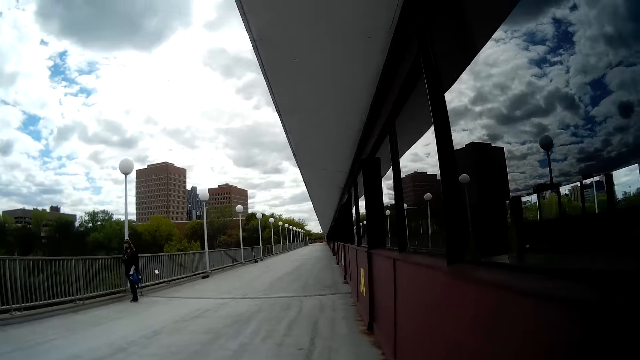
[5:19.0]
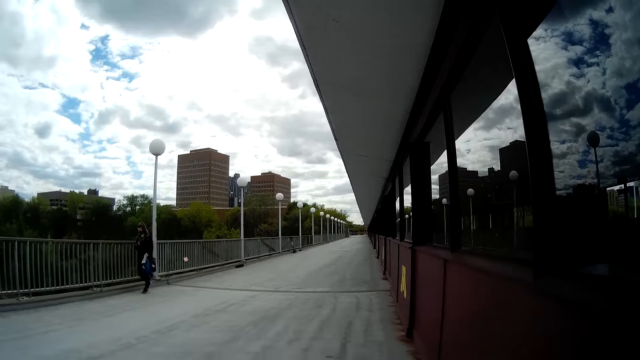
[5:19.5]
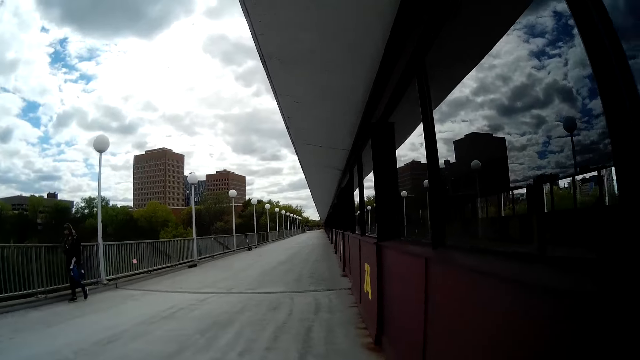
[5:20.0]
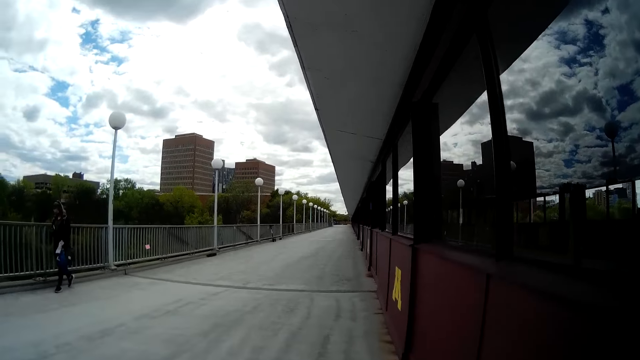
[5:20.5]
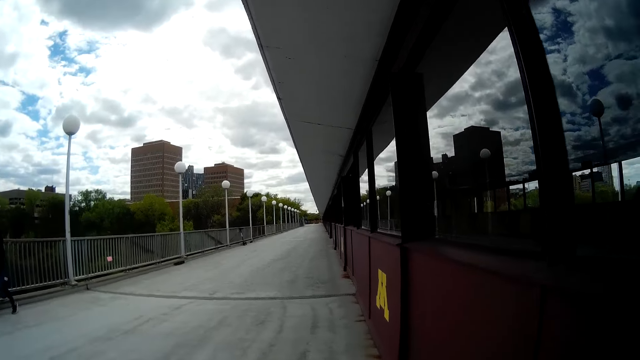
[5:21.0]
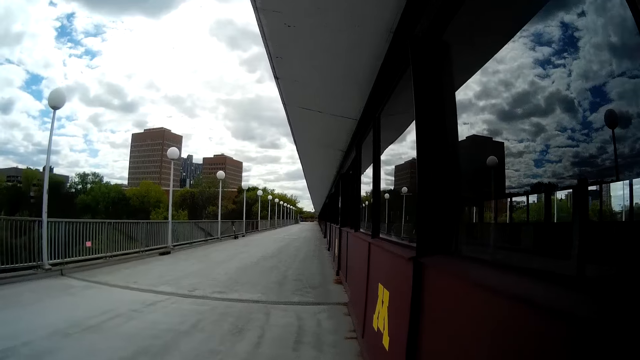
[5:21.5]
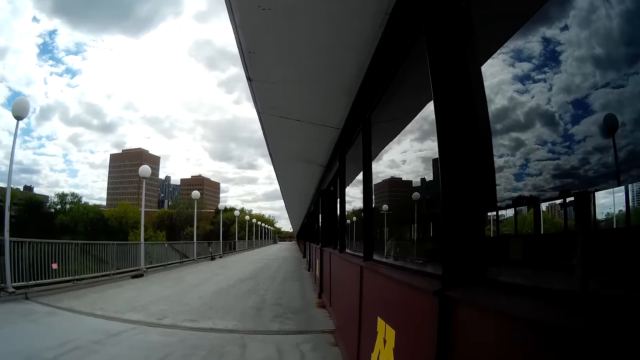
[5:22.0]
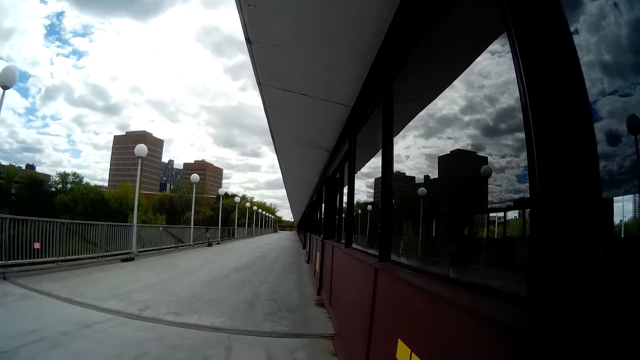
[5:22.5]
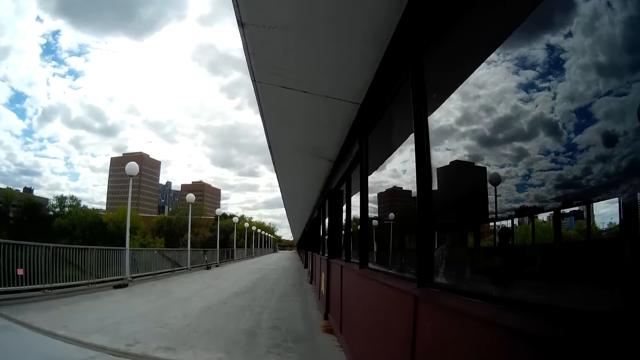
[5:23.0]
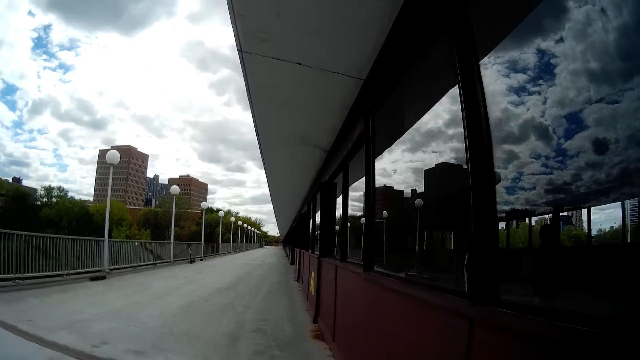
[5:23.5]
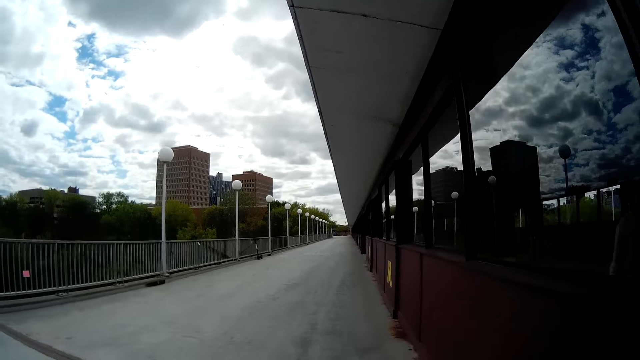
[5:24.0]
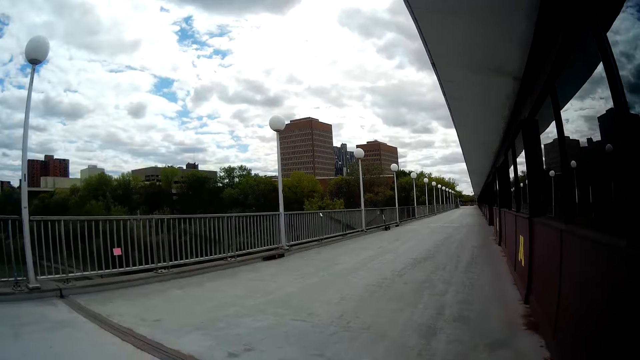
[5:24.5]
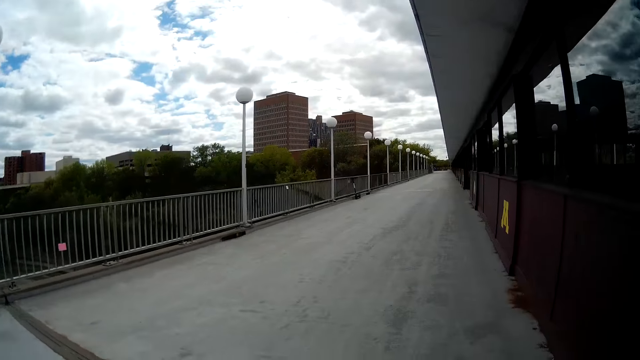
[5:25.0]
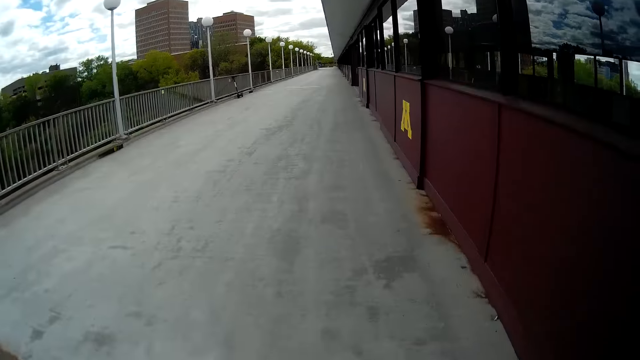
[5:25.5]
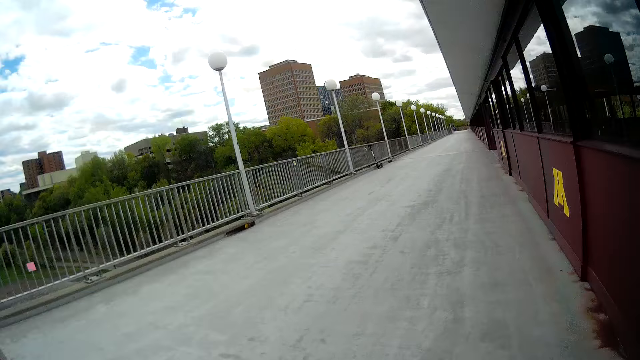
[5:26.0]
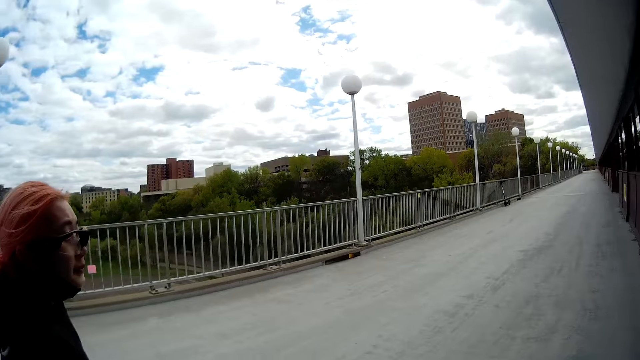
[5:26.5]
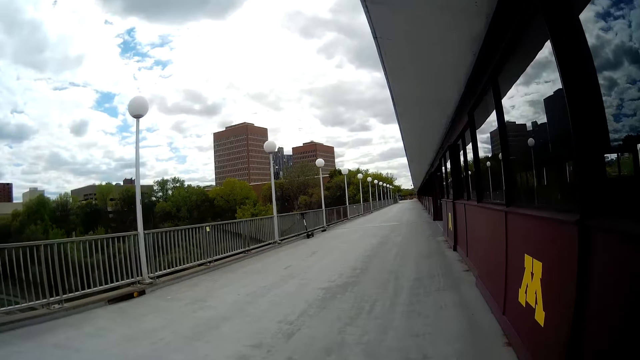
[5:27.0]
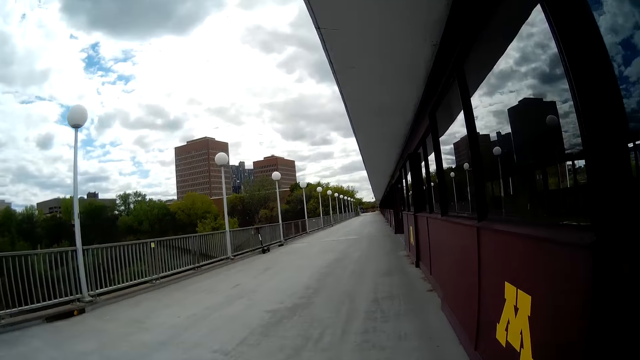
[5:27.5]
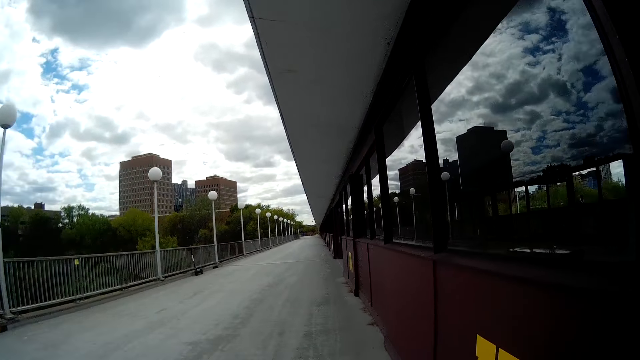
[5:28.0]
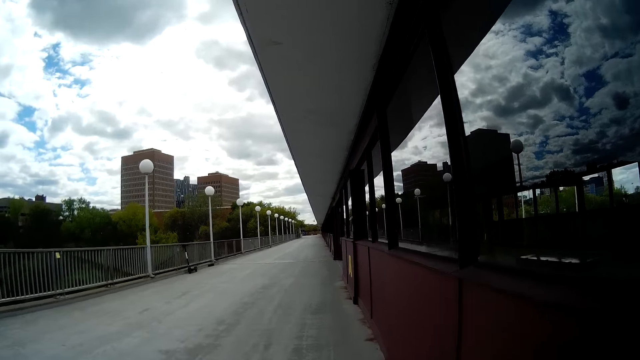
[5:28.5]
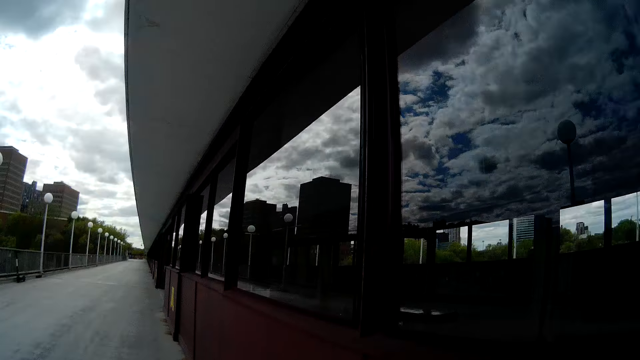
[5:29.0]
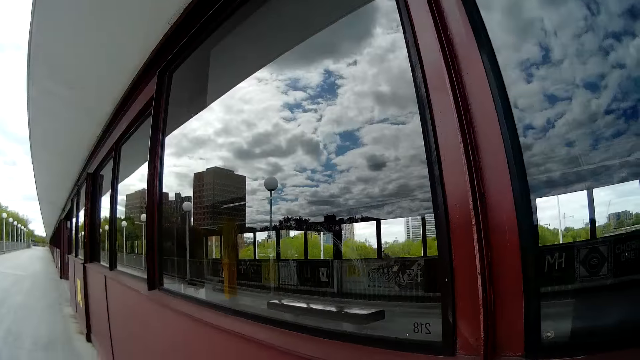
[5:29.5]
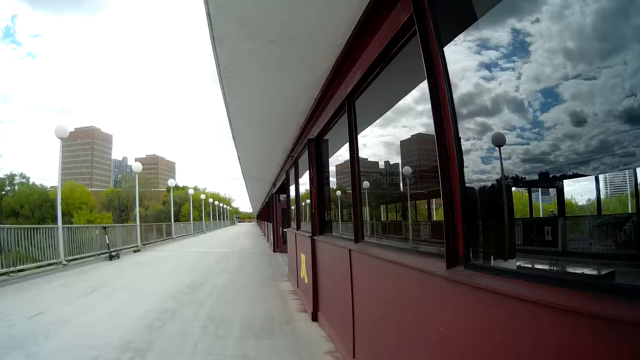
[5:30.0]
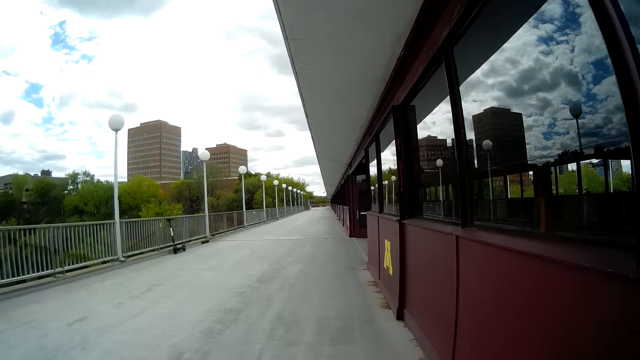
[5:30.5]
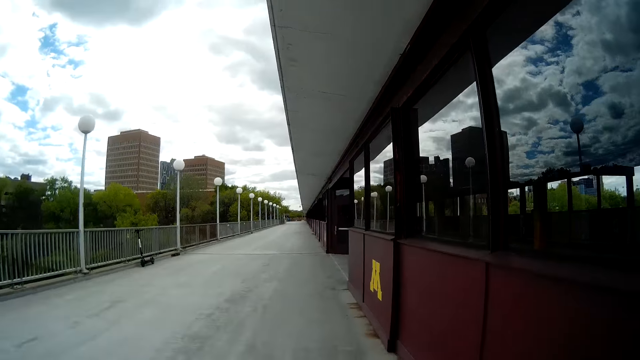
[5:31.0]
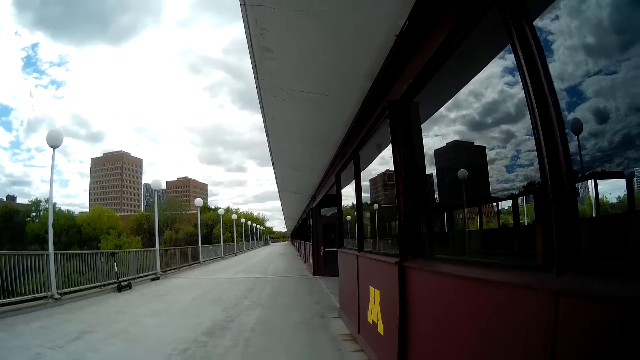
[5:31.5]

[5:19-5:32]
A woman walks past the camera wearer. The camera wearer looks at the woman.

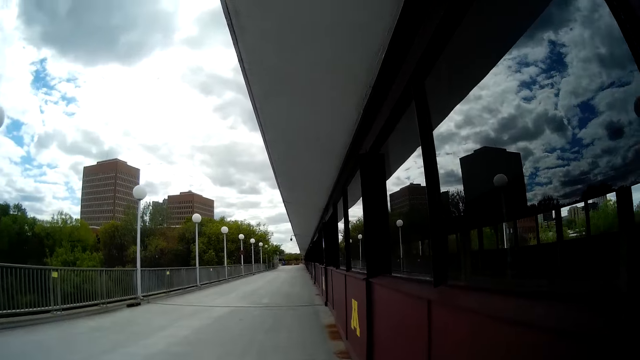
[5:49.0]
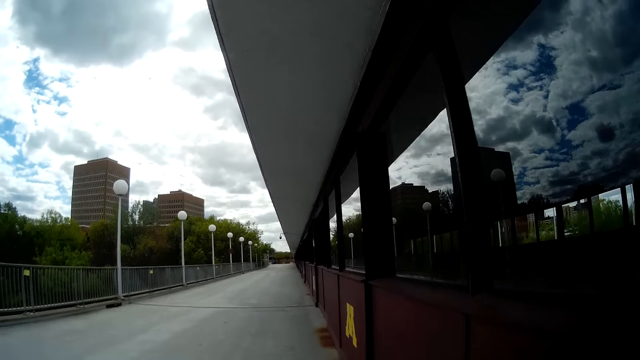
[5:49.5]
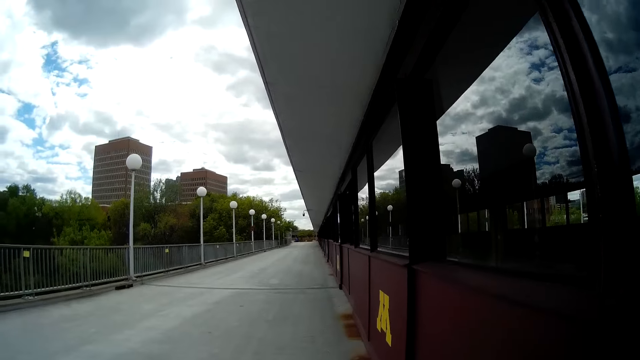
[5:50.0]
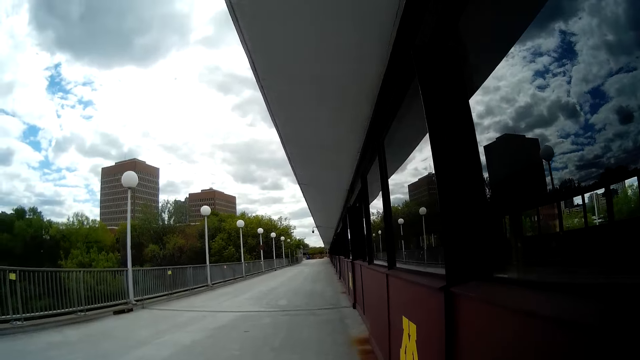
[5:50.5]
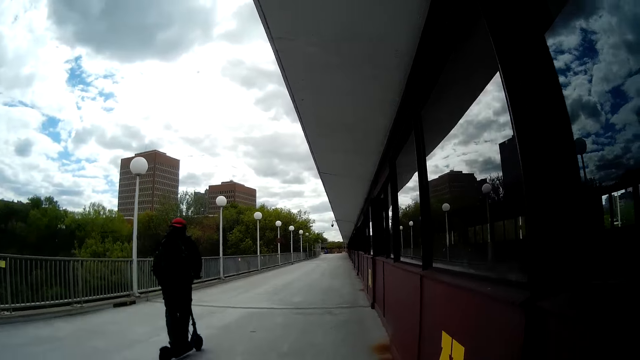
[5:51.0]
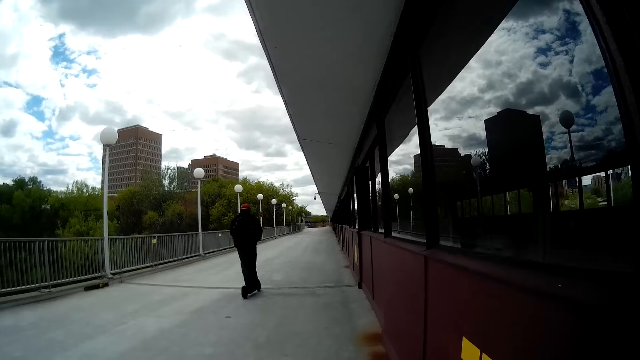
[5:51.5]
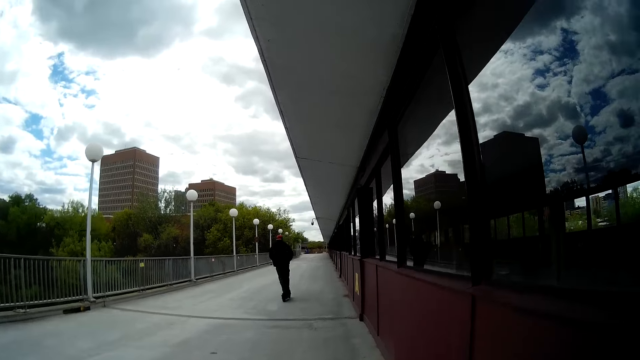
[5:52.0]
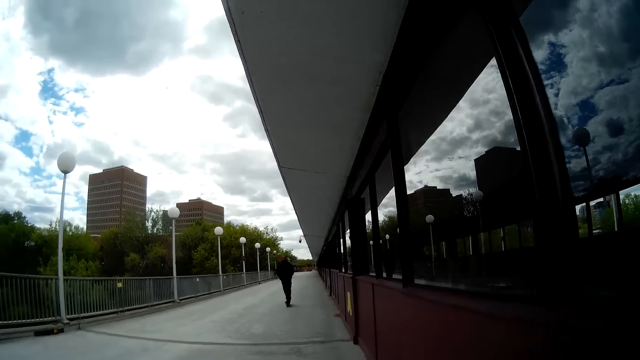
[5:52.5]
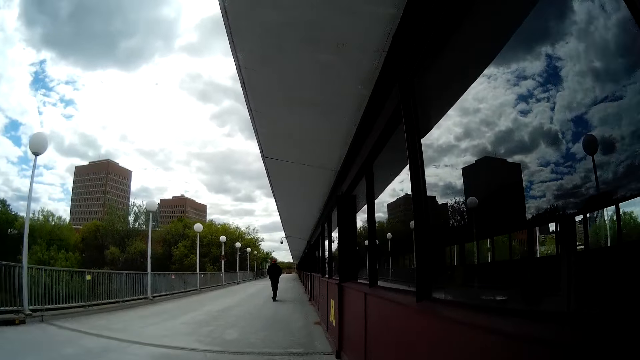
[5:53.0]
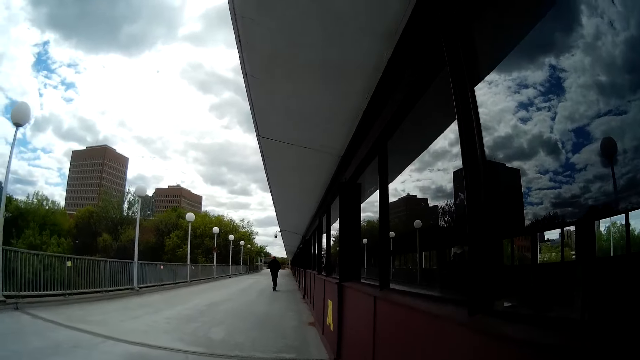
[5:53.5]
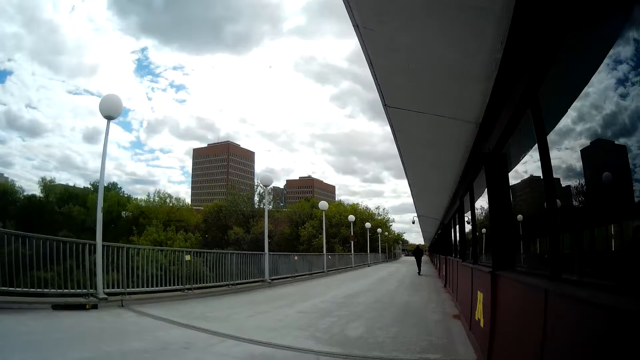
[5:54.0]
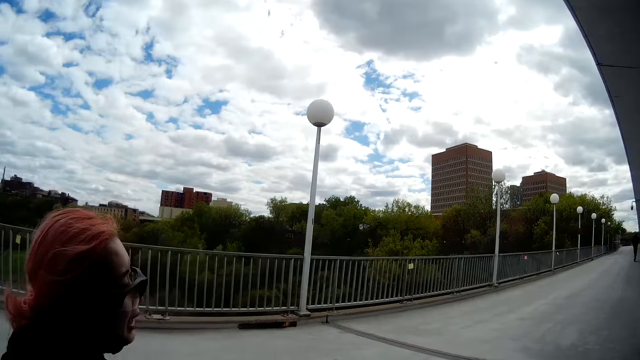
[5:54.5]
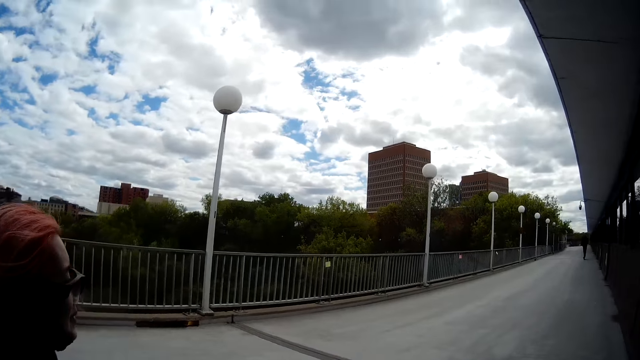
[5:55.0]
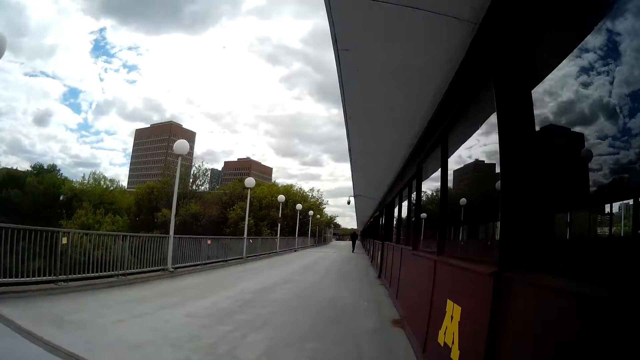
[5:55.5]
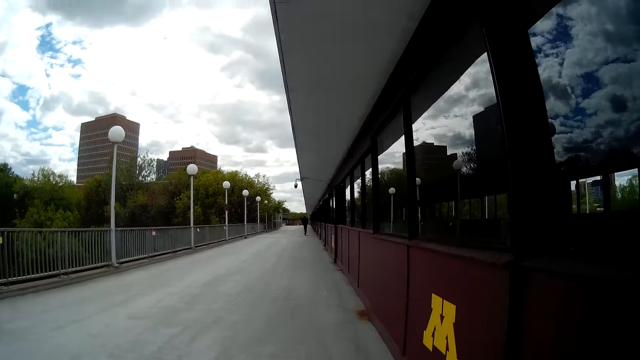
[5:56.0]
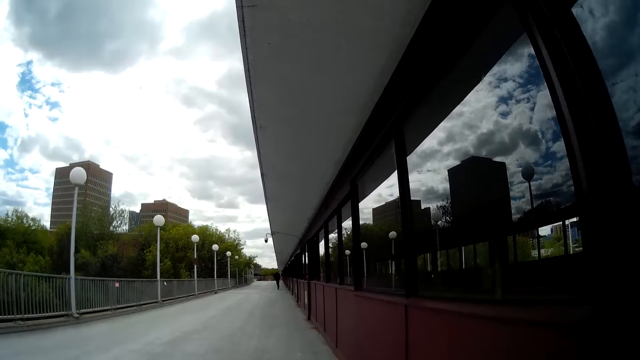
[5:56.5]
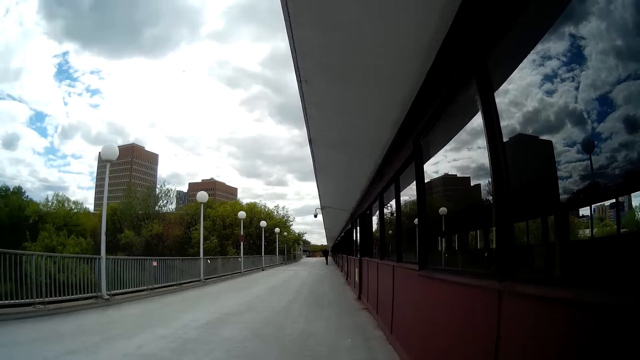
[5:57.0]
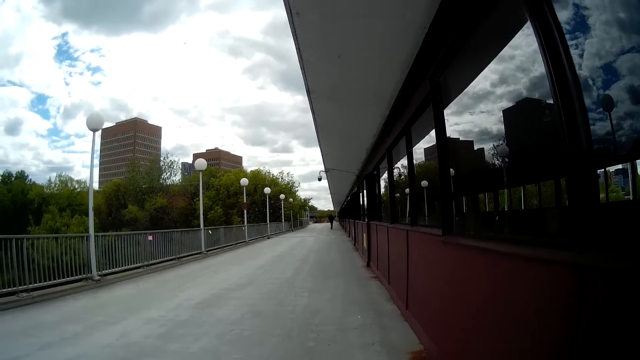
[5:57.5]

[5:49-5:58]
A man skates past the camera wearer. The camera wearer interacts with the woman. They look at the woman. They talk to the woman.
